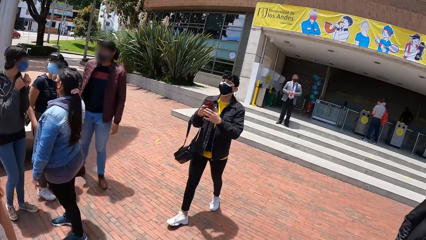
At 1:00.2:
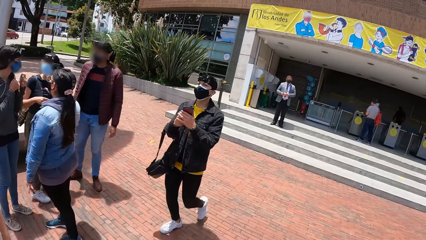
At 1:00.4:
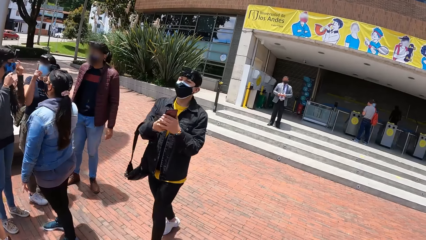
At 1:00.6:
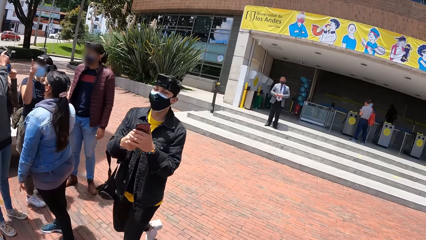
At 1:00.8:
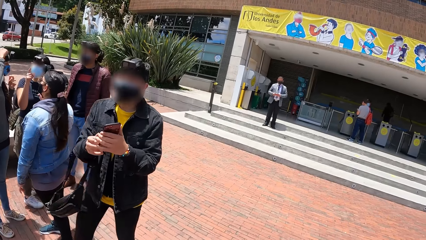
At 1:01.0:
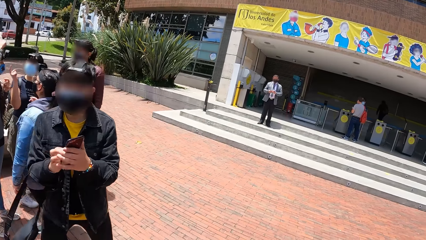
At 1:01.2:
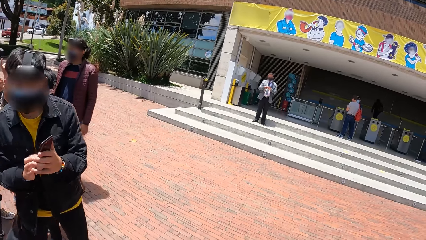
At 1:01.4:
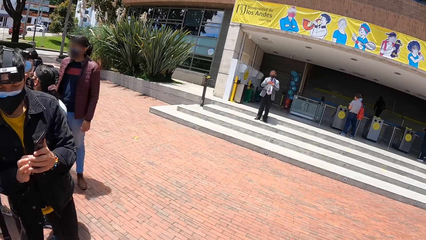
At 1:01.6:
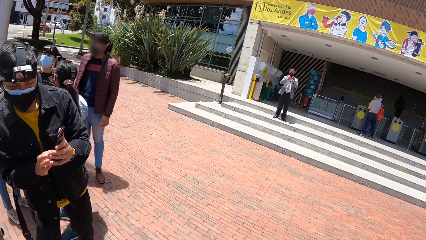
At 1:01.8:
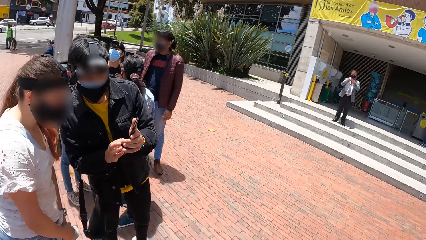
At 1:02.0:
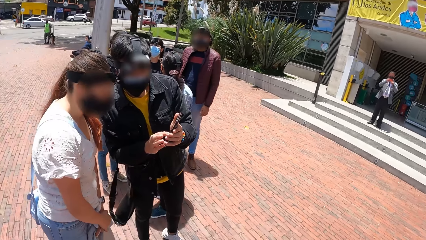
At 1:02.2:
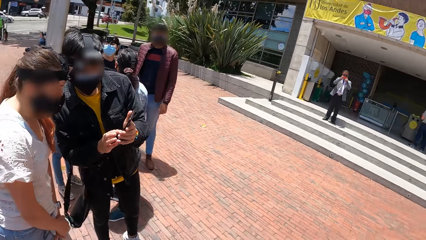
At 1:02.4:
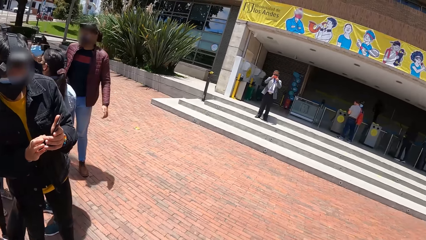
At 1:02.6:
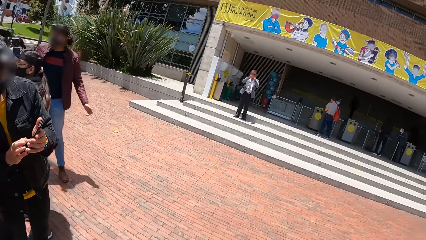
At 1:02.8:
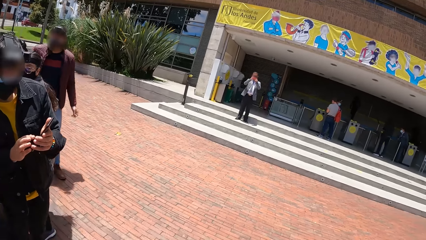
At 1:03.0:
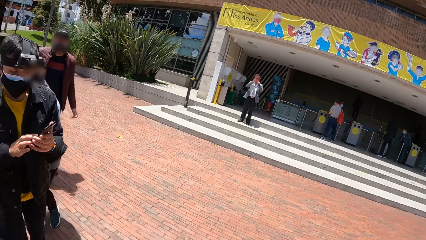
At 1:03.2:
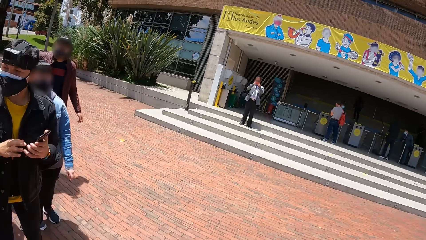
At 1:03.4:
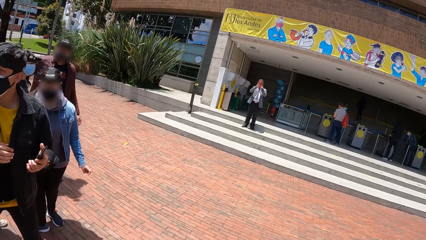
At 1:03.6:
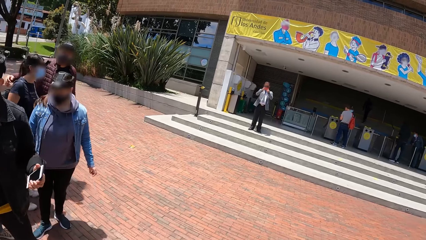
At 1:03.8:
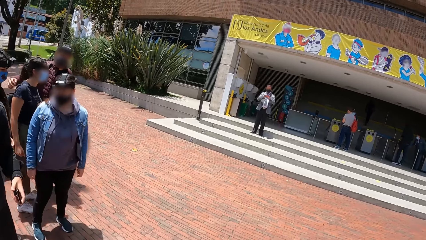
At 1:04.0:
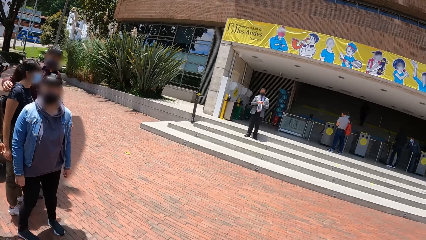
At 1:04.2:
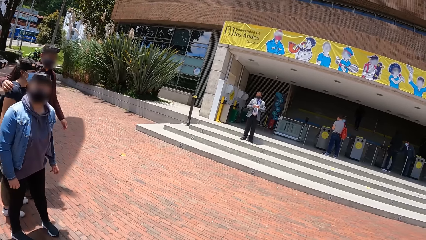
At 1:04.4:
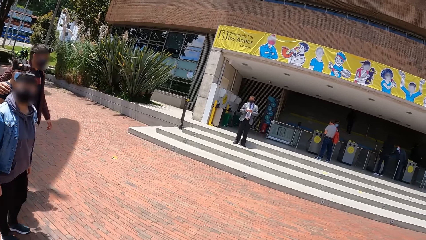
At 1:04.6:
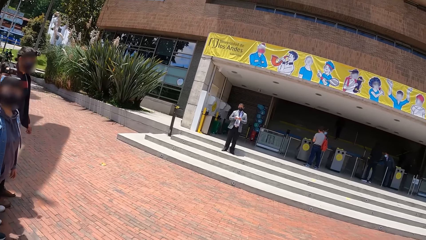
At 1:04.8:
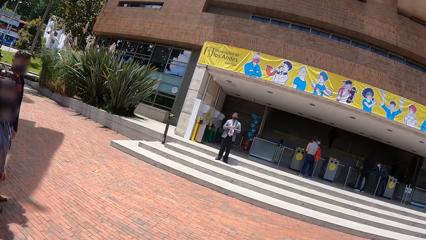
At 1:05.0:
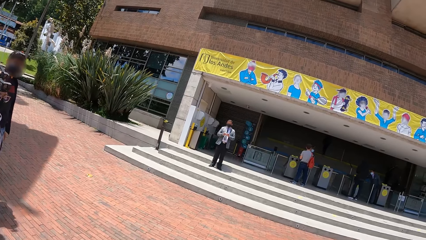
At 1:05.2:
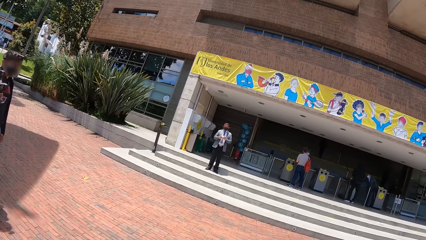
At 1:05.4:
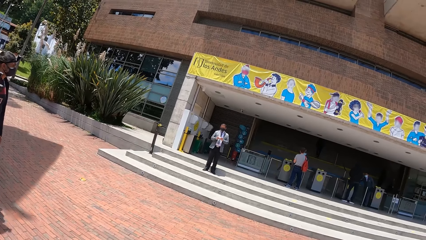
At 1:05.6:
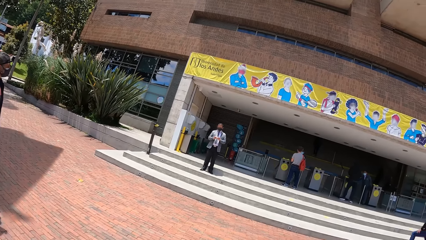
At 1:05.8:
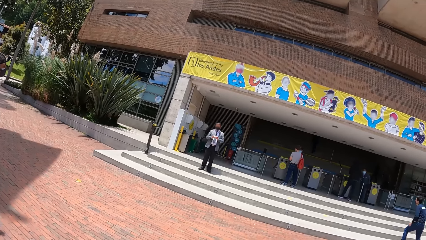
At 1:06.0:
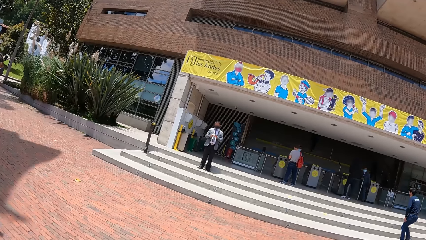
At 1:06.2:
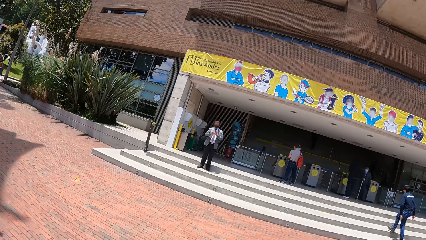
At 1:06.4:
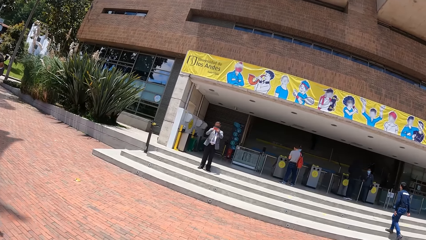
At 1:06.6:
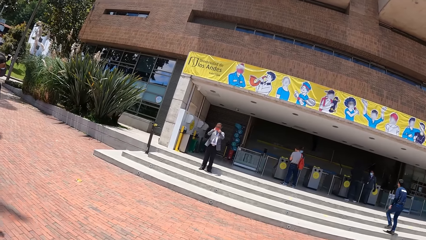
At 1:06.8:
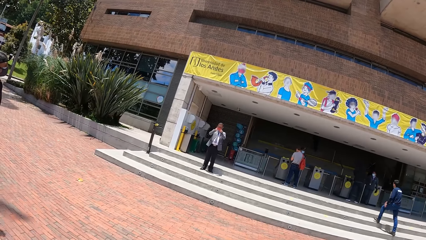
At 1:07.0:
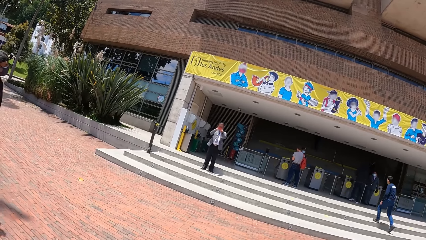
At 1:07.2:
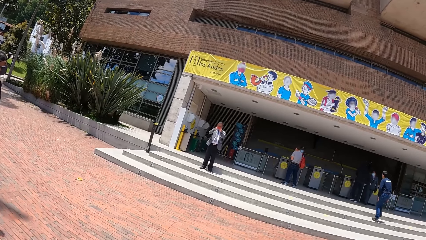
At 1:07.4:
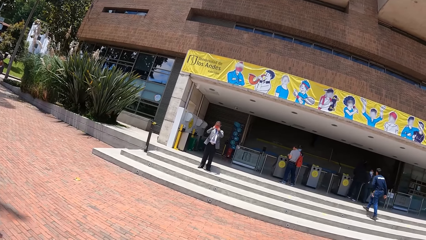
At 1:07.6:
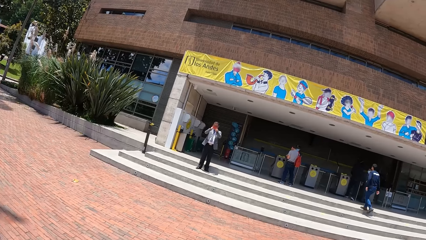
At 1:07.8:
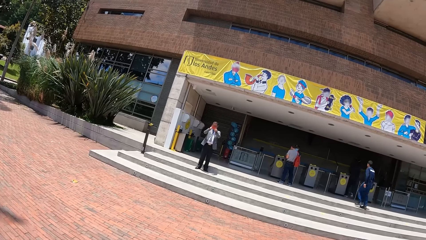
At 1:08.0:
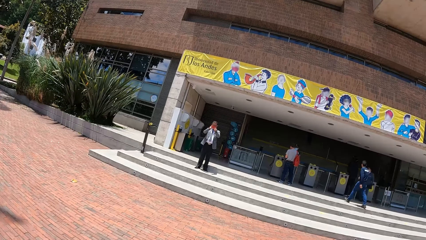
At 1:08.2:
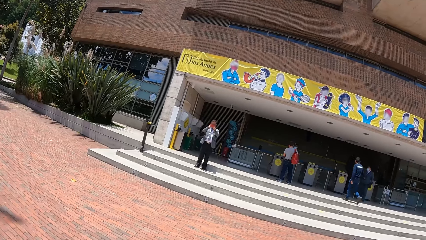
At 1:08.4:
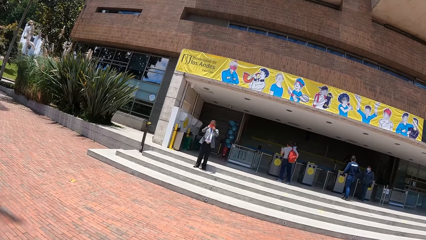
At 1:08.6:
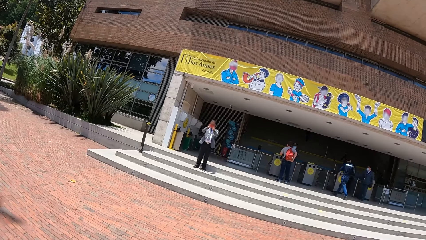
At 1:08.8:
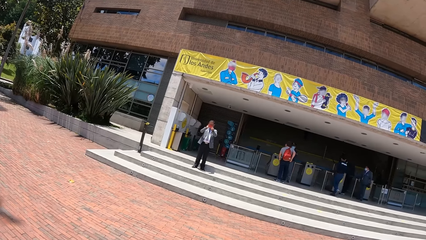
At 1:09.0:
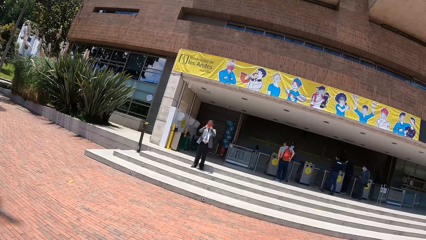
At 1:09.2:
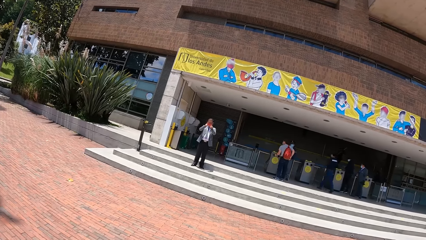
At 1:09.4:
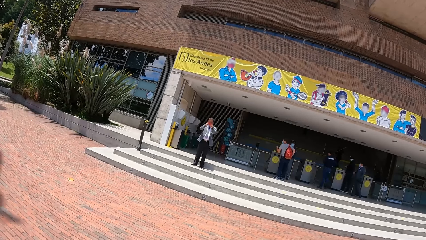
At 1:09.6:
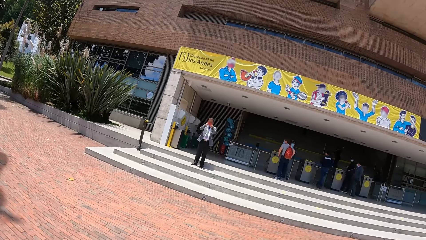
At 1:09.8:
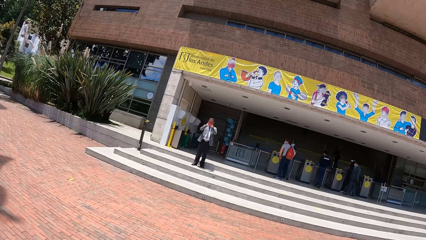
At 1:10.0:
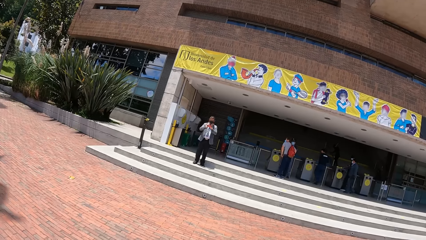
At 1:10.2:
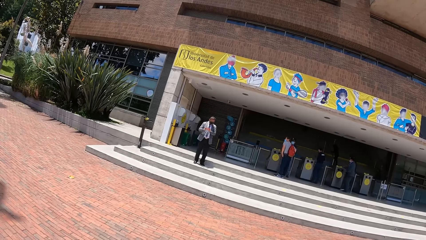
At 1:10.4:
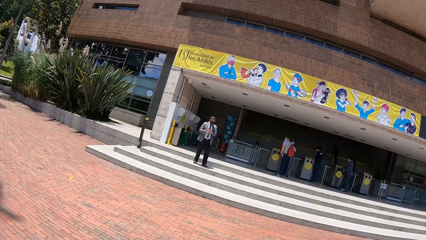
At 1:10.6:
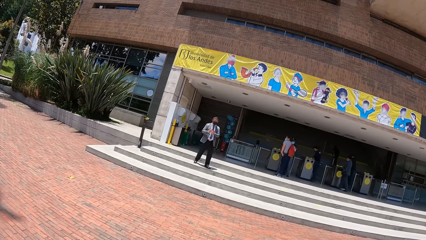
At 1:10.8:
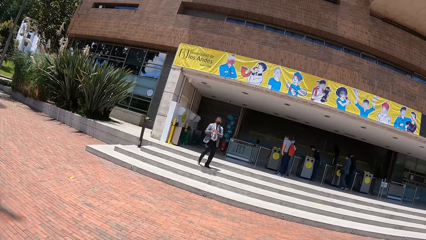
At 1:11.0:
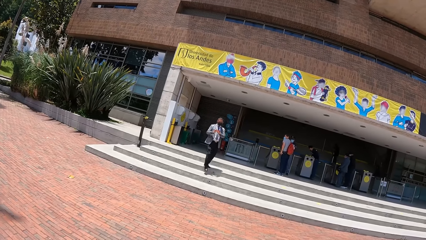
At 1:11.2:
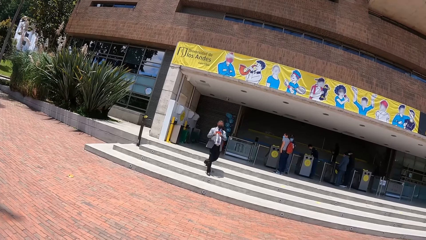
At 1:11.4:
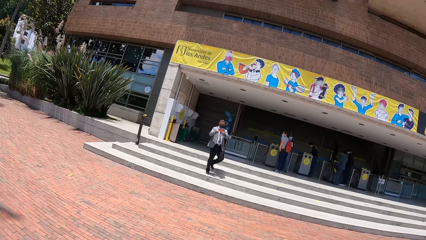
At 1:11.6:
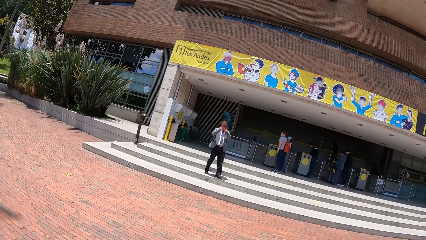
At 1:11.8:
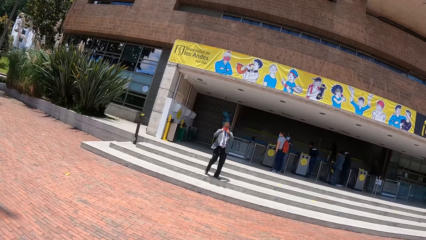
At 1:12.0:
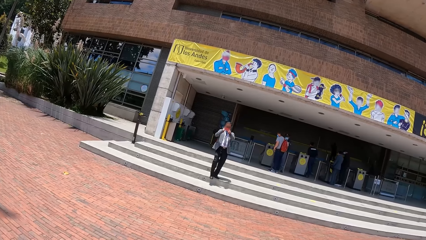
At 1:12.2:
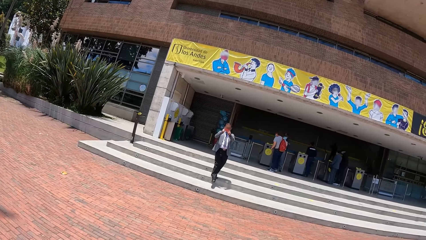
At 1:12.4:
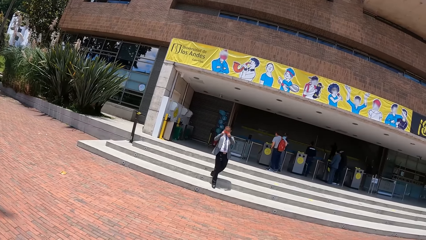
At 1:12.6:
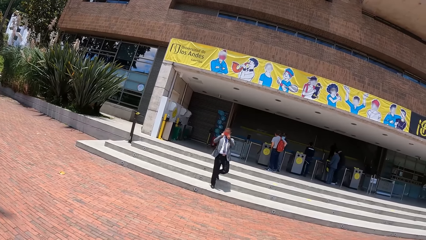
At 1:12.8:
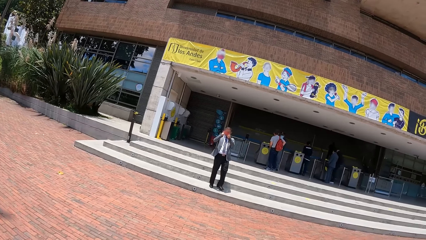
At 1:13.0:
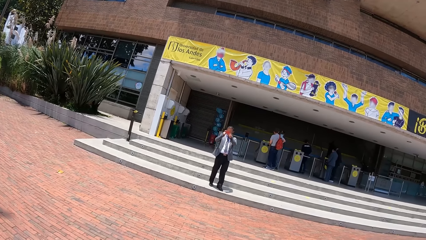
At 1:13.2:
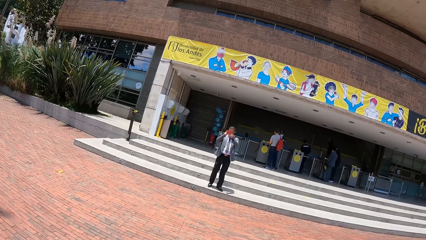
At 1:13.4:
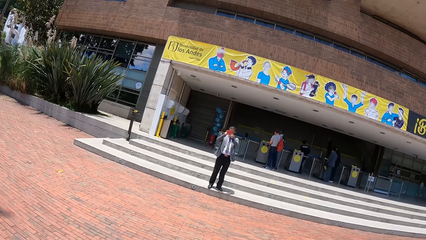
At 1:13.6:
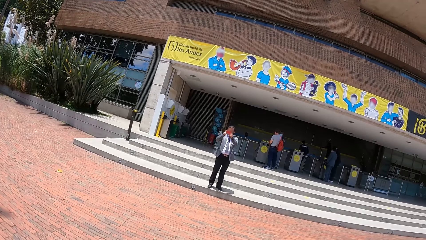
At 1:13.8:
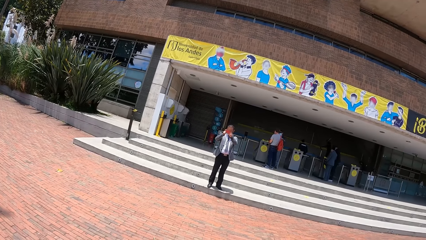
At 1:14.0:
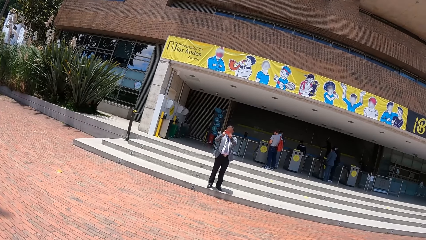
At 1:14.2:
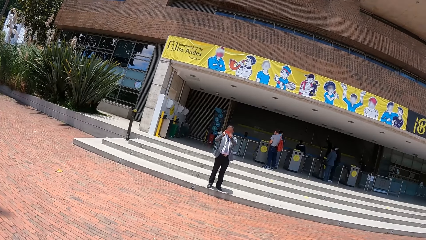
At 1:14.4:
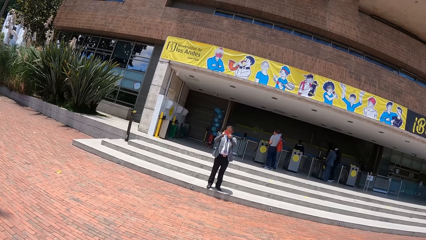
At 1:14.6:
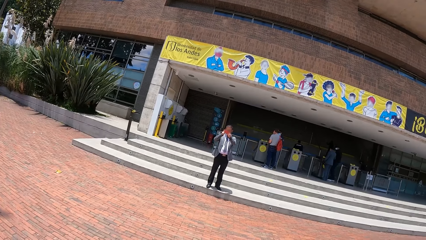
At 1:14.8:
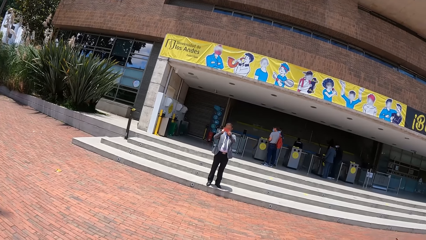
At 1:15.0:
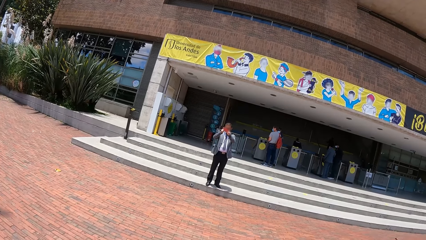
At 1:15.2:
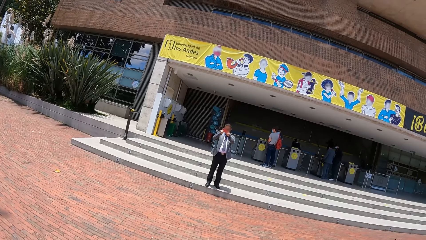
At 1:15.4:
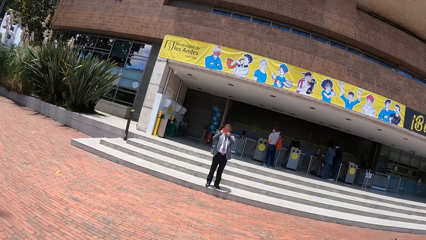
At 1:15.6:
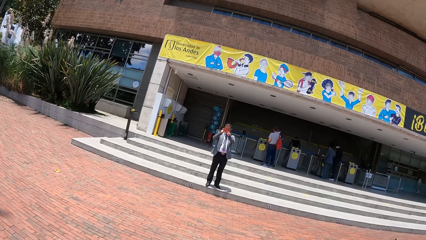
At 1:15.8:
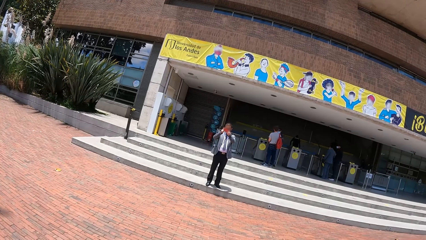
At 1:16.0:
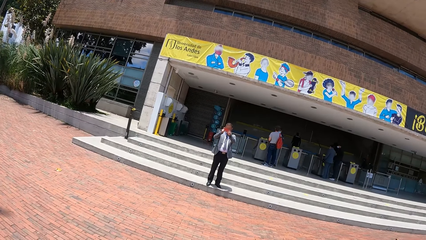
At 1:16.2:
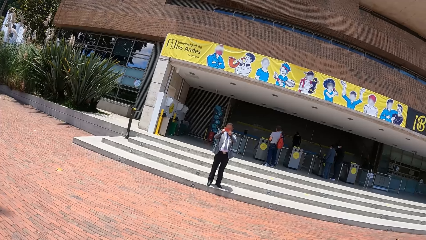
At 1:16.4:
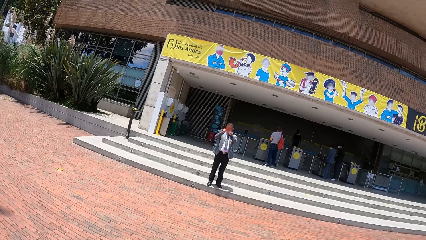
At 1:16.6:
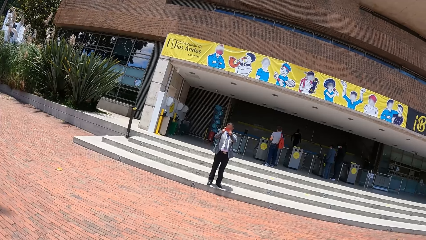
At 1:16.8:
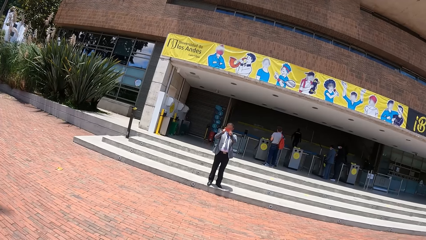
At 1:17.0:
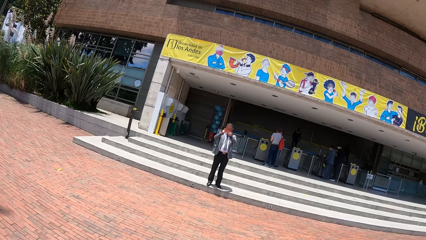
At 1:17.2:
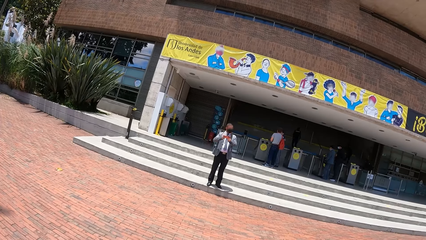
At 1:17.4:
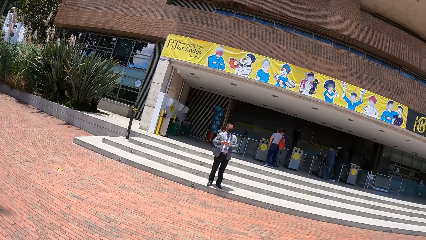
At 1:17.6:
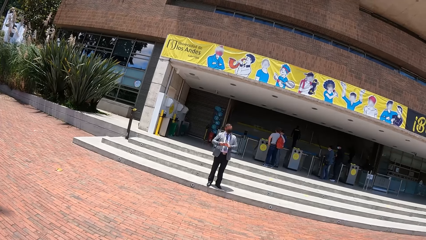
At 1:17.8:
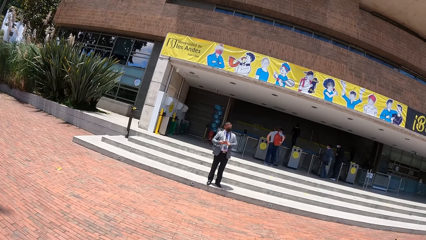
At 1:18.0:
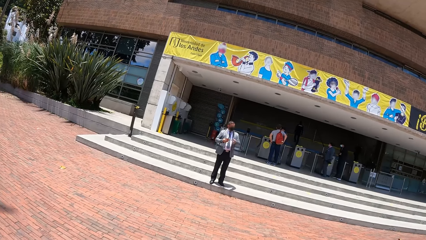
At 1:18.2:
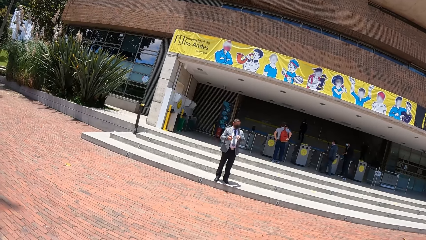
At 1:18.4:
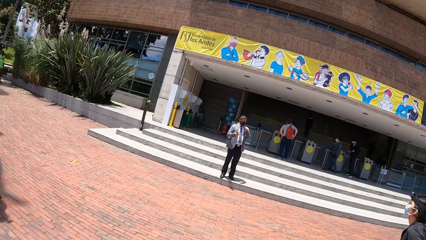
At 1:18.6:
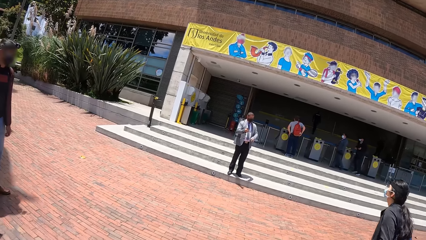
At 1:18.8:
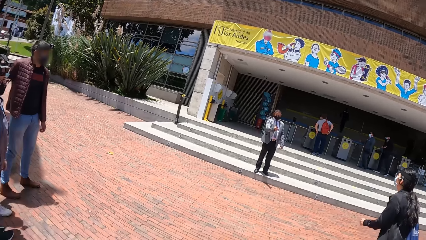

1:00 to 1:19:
A man holds the phone with his hands. Another man raises the phone with his hands. The first man presses the phone in his left hand with his right hand and interacts with a woman. A third man places his right hand on another woman's shoulders. The second man walks down the staircase.
